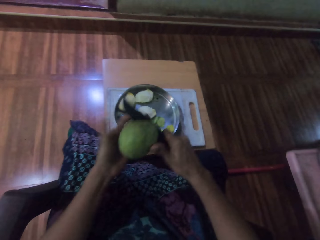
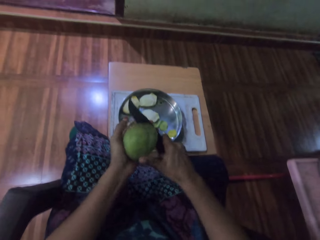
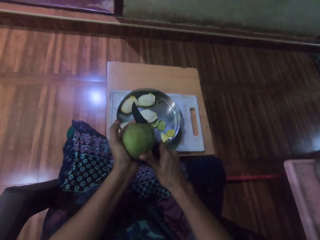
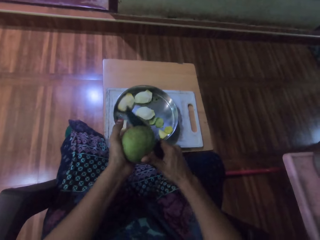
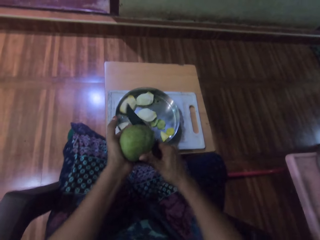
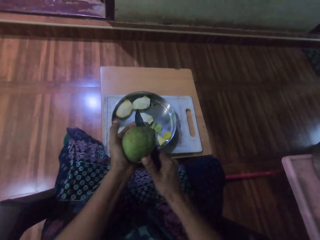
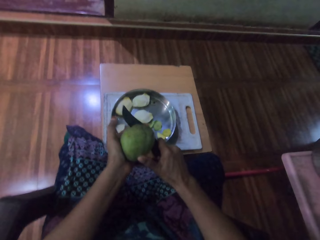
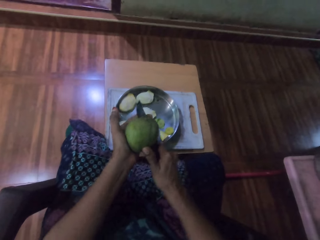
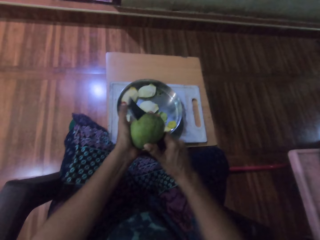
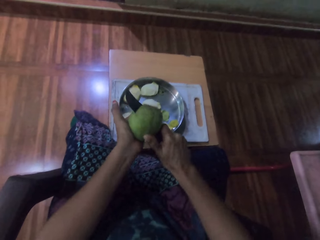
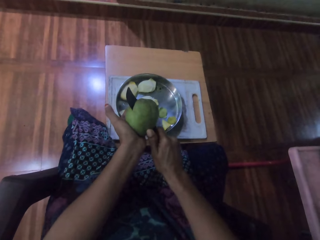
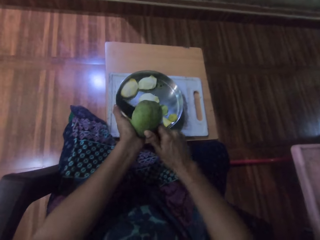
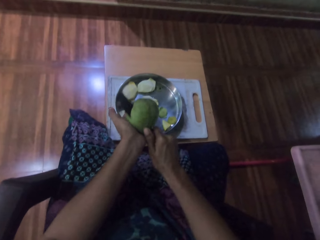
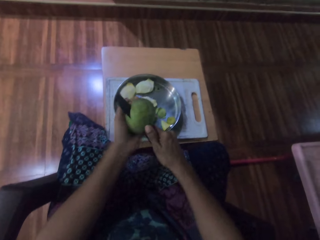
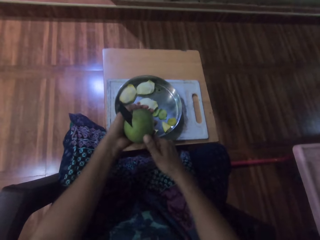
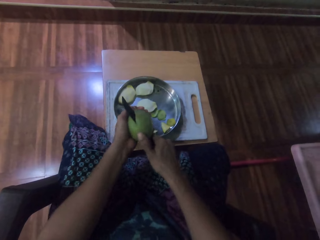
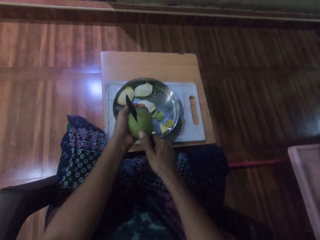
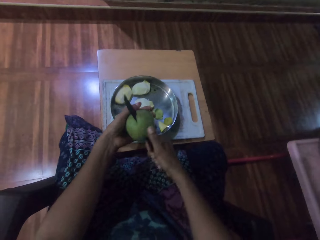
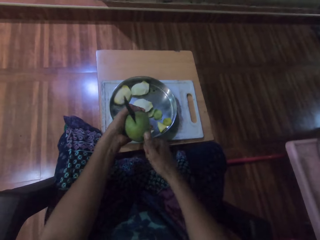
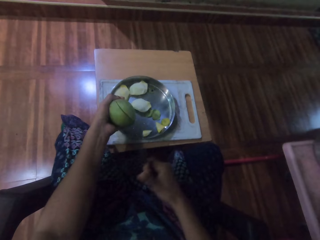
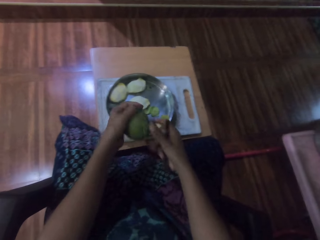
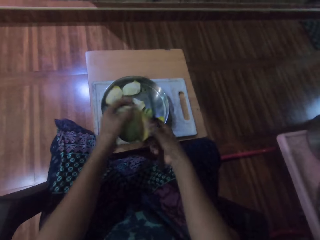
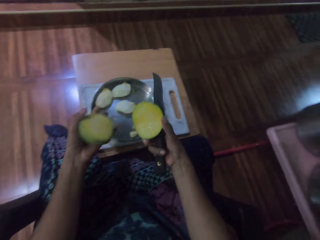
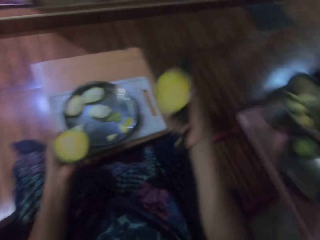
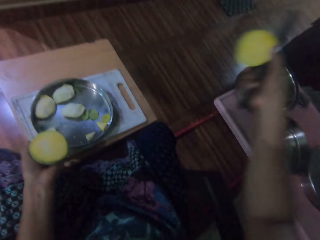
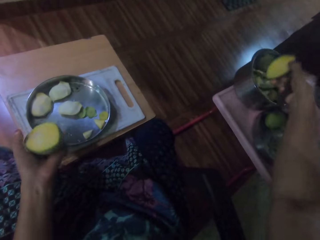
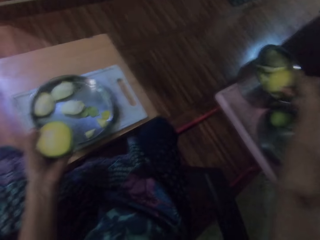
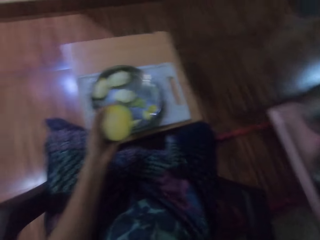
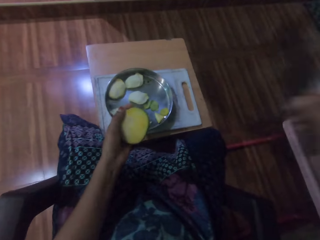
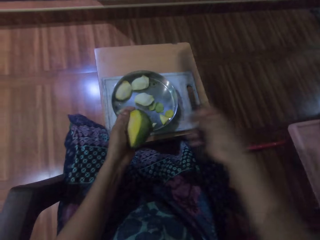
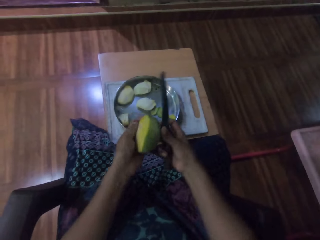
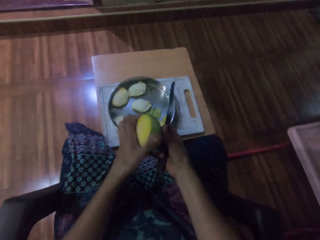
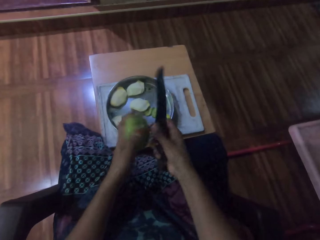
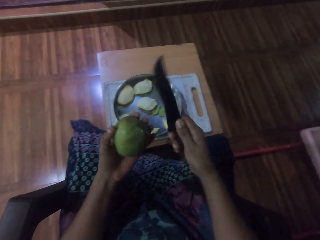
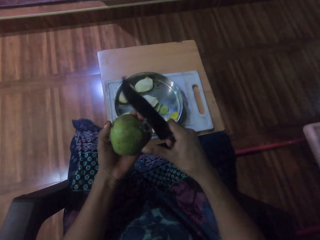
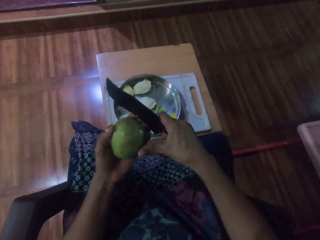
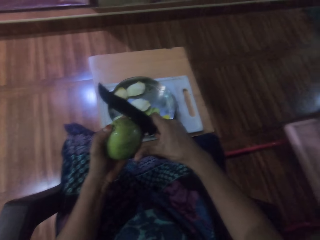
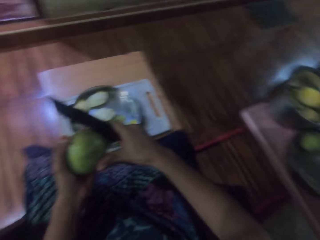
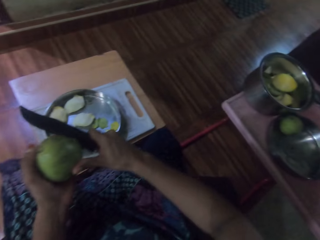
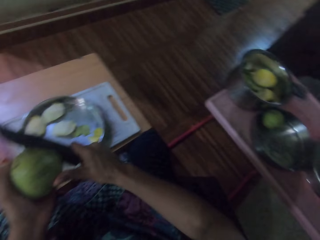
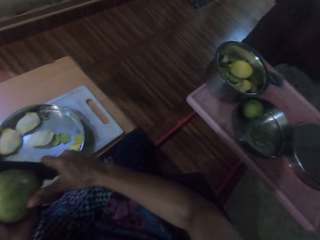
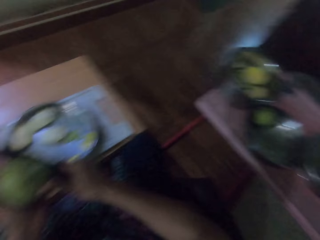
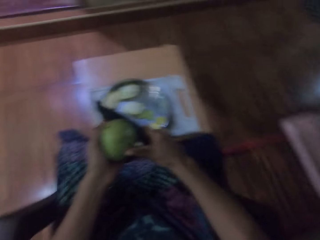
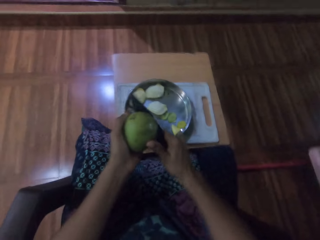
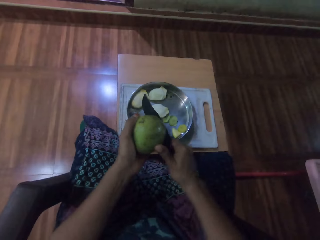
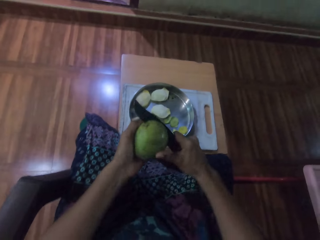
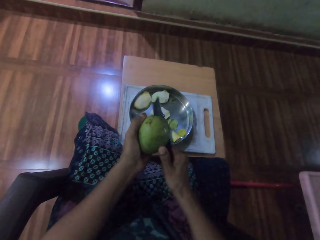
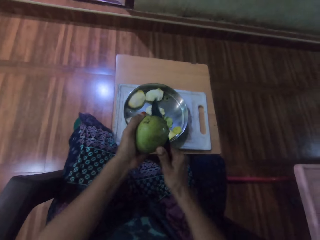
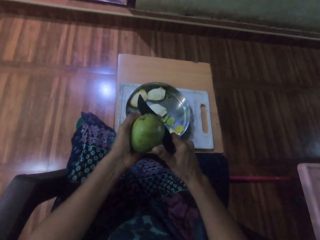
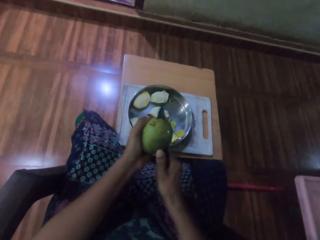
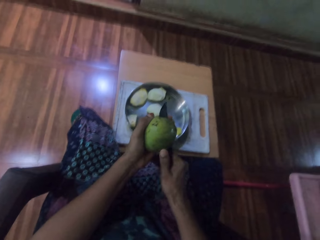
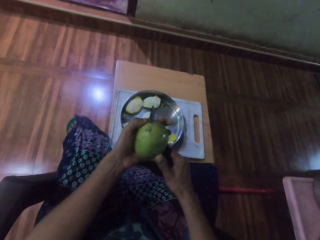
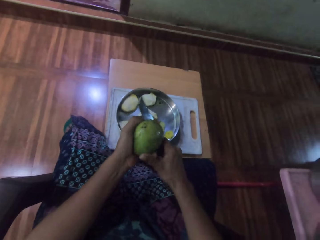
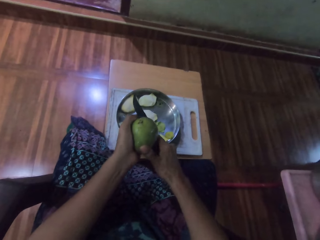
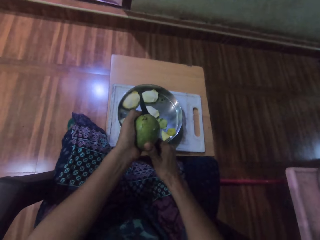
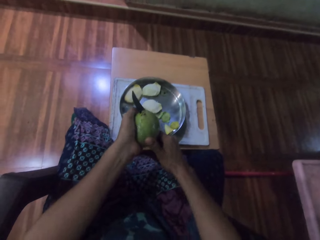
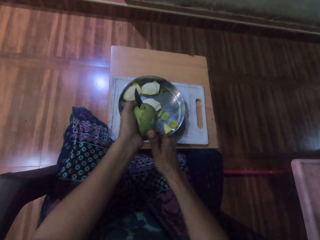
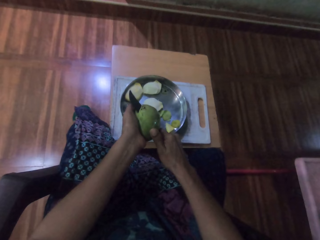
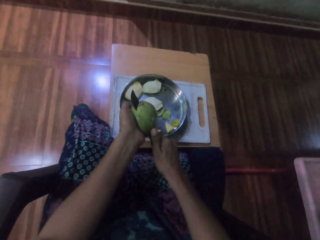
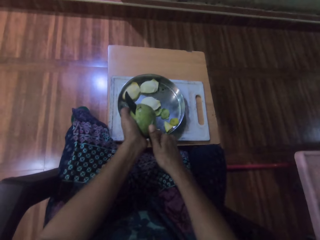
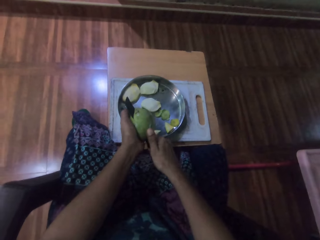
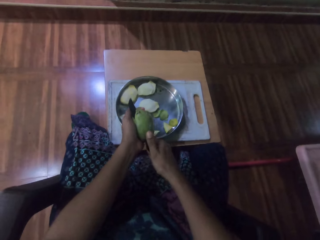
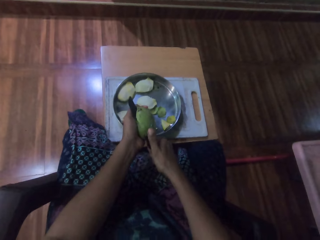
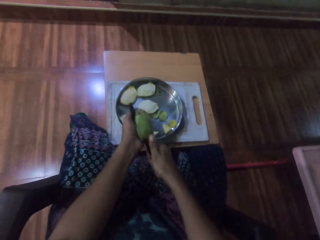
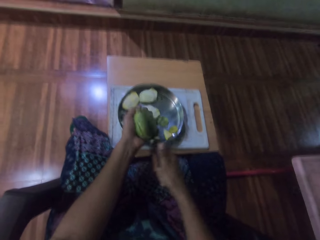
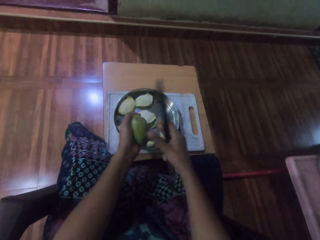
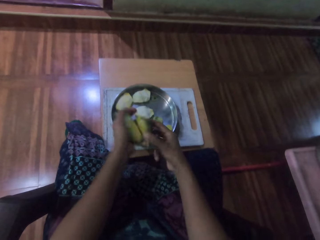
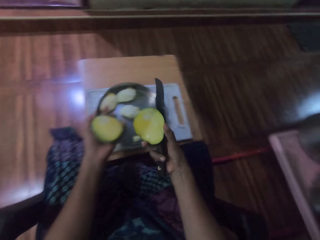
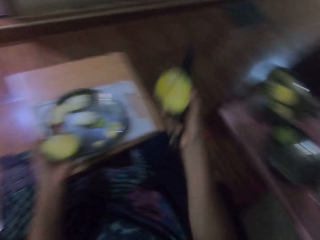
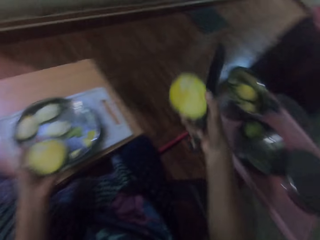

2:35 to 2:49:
The camera wearer puts a piece of mango in the bowl. They cut the mango with the knife.

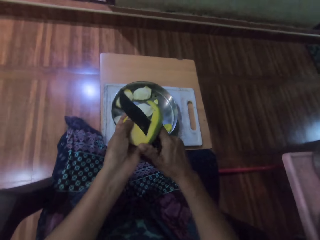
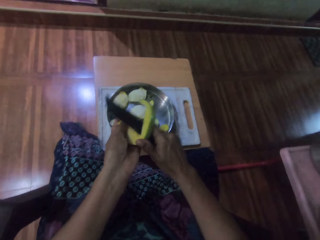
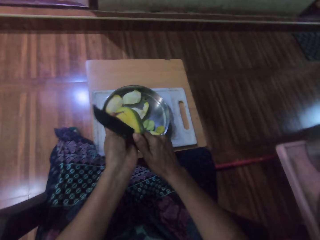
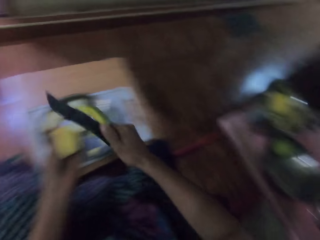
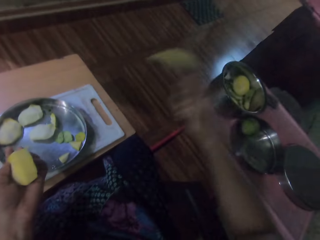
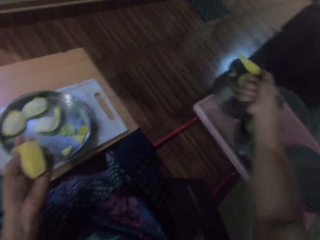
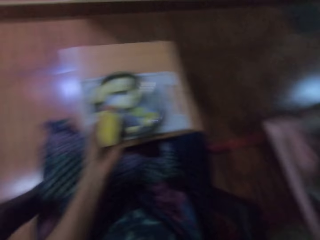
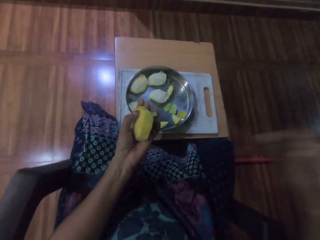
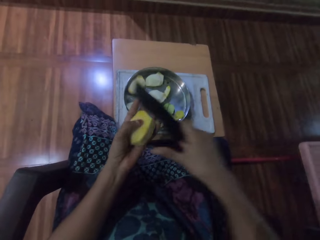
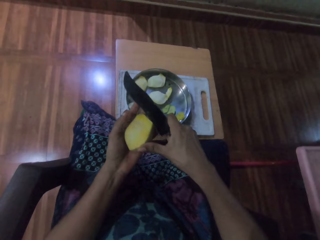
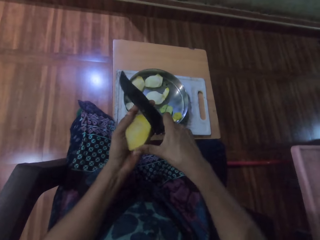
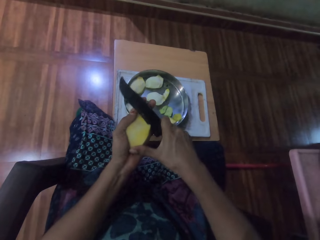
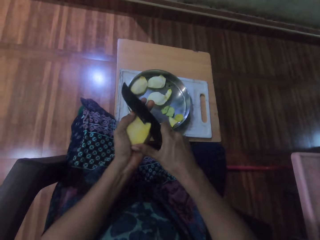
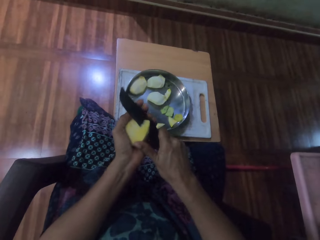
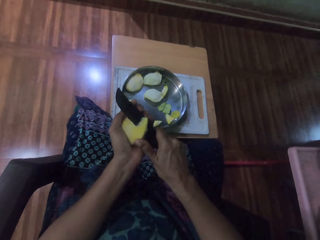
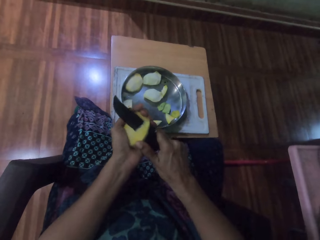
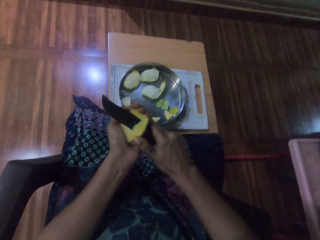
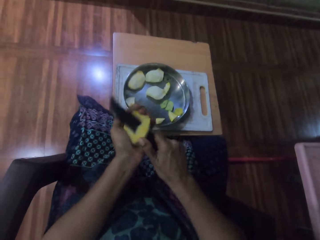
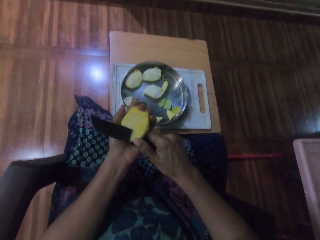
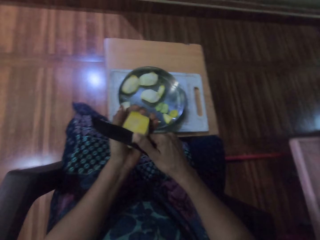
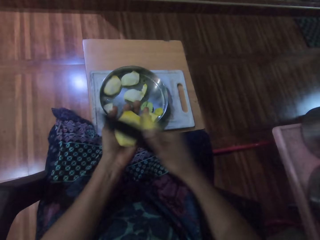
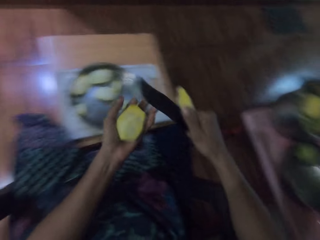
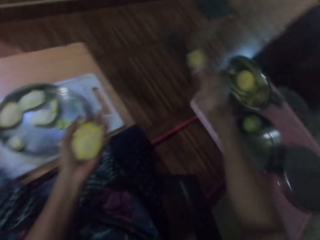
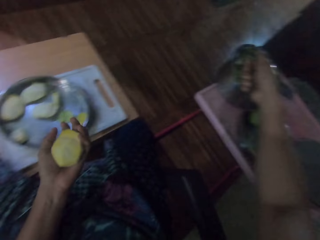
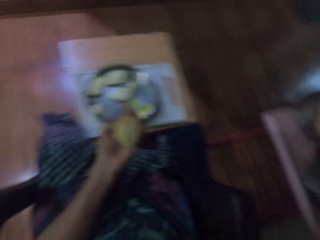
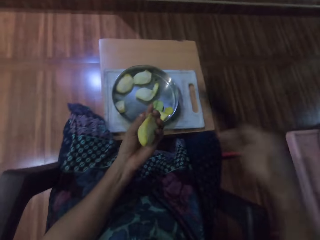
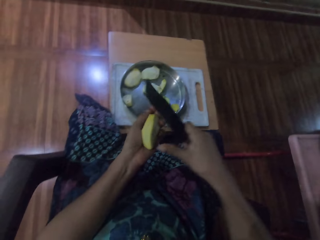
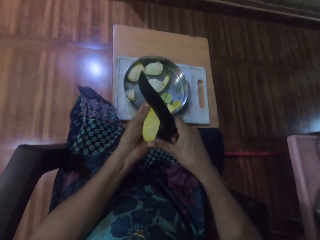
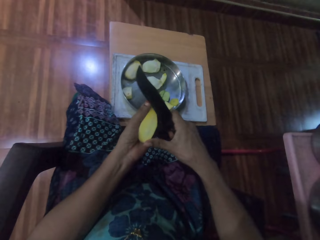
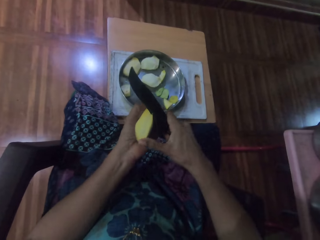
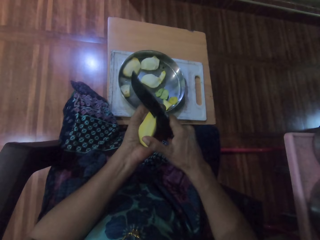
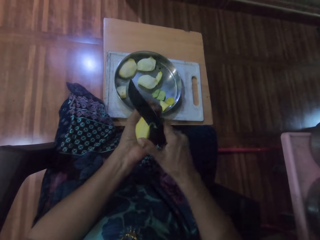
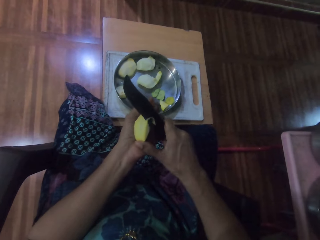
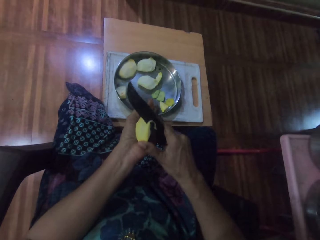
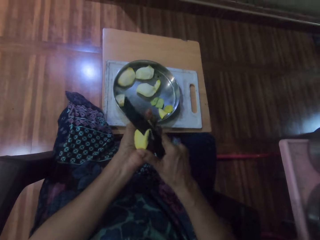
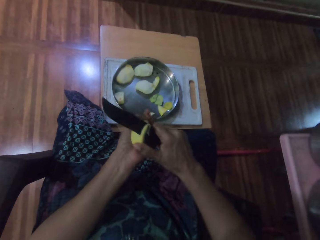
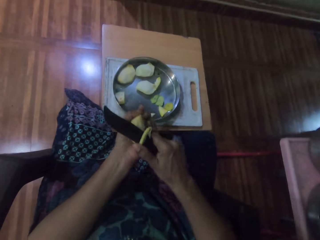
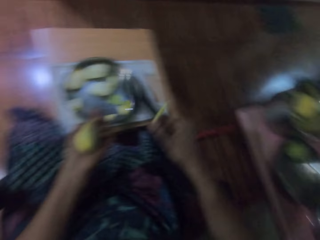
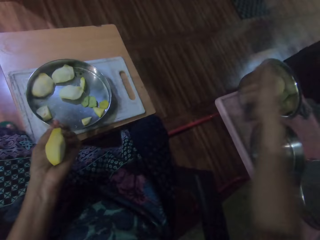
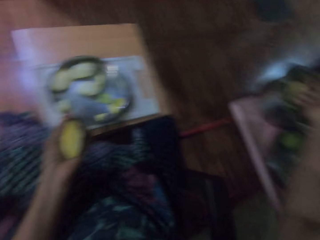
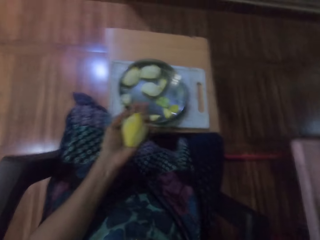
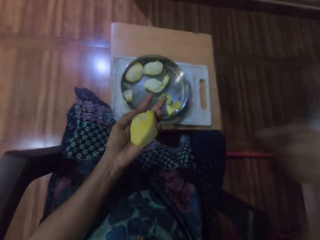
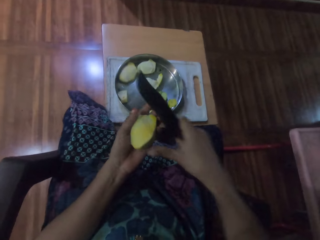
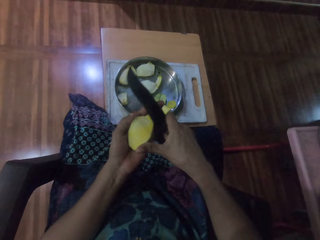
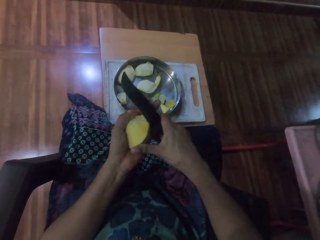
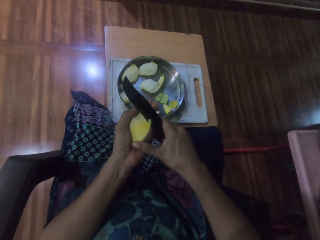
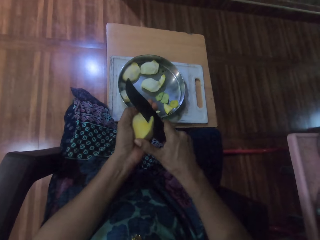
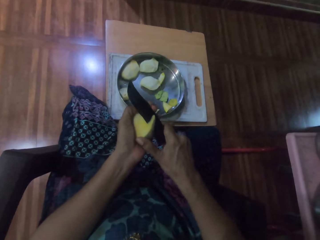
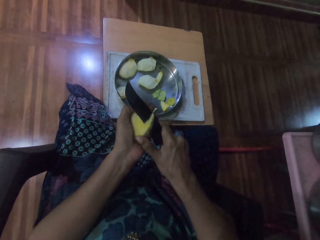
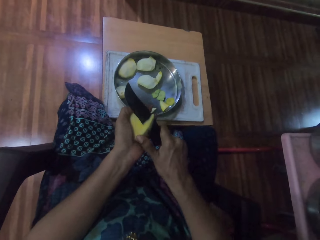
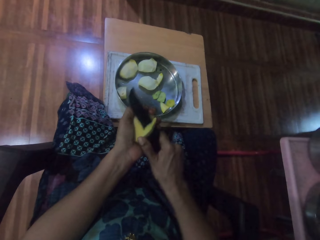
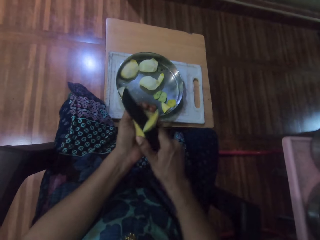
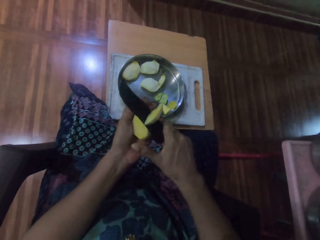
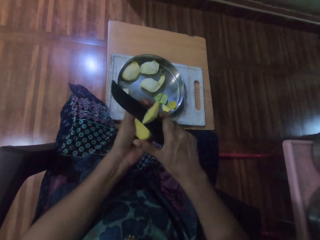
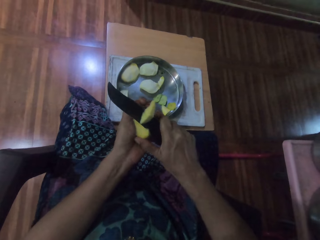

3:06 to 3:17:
The camera wearer puts a piece of mango in the bowl. They cut the mango with the knife. They put a piece of mango in the bowl. They cut the mango with the knife. They put fruit in the plate. They cut the fruit.
